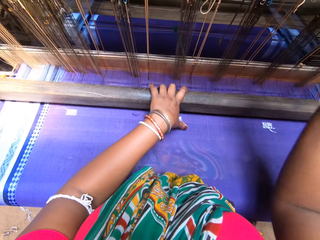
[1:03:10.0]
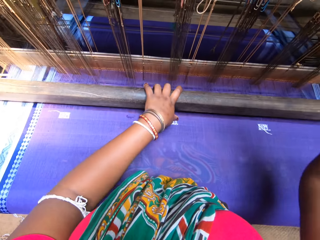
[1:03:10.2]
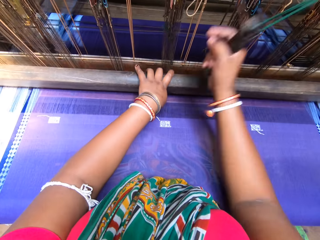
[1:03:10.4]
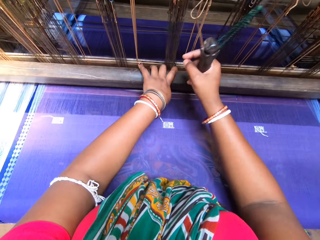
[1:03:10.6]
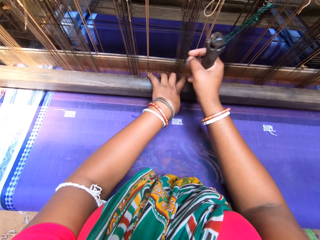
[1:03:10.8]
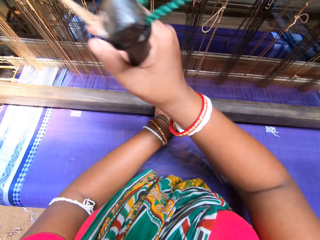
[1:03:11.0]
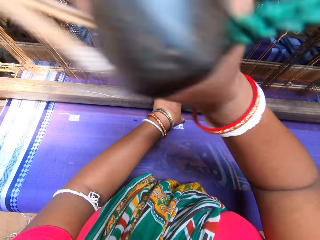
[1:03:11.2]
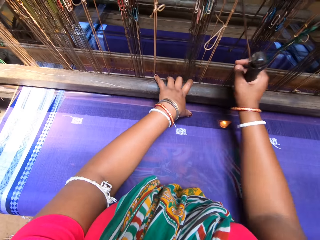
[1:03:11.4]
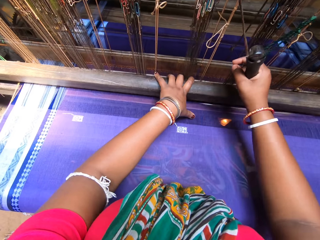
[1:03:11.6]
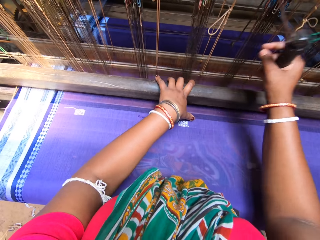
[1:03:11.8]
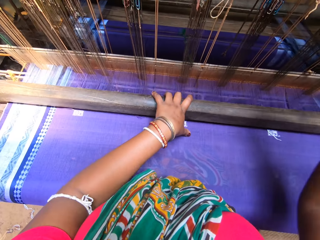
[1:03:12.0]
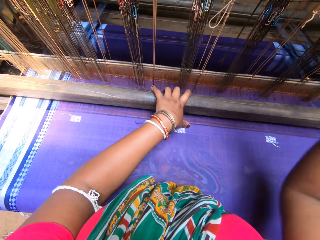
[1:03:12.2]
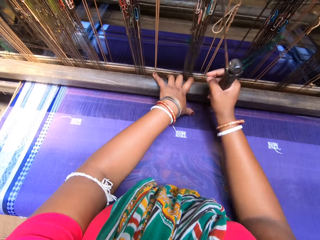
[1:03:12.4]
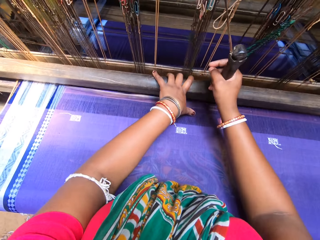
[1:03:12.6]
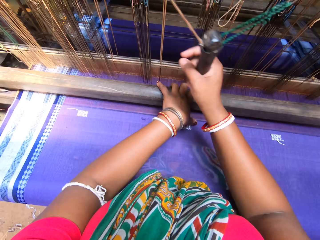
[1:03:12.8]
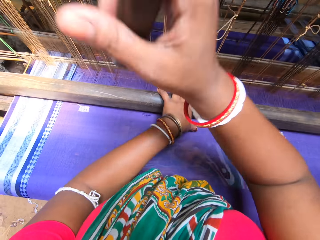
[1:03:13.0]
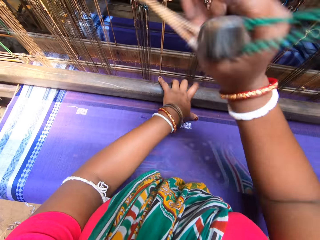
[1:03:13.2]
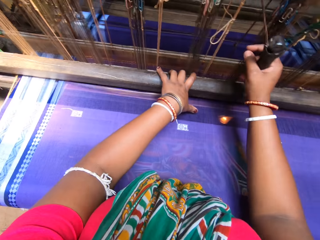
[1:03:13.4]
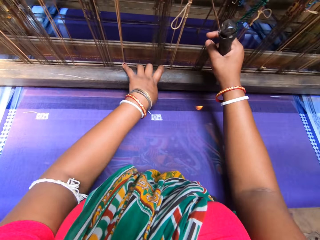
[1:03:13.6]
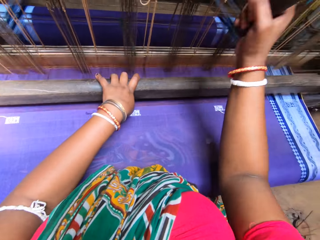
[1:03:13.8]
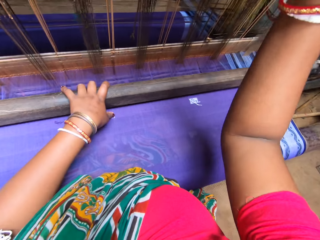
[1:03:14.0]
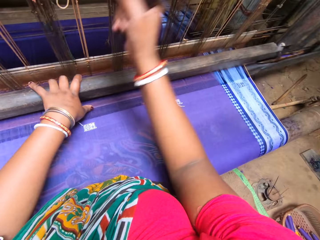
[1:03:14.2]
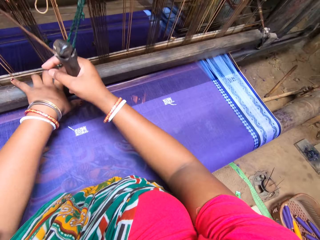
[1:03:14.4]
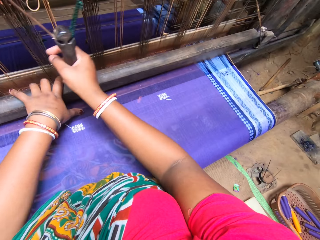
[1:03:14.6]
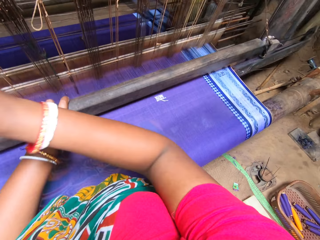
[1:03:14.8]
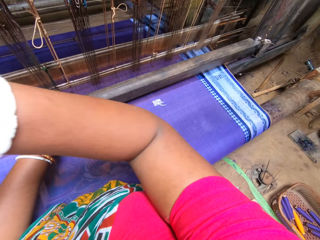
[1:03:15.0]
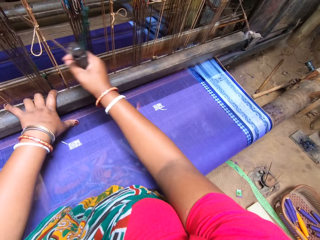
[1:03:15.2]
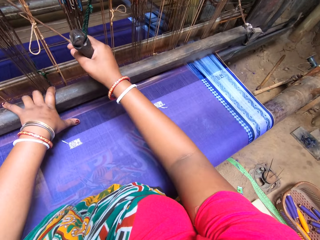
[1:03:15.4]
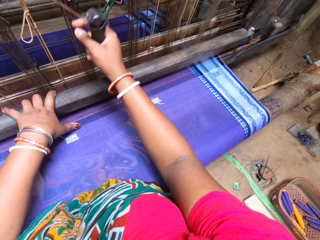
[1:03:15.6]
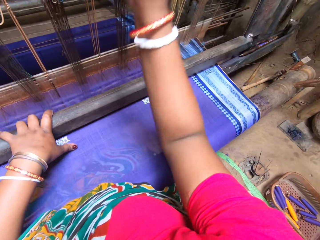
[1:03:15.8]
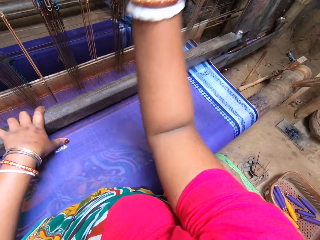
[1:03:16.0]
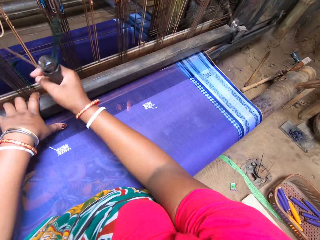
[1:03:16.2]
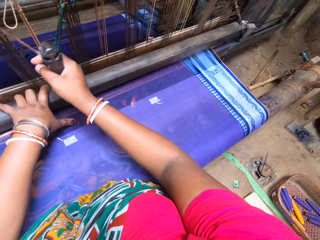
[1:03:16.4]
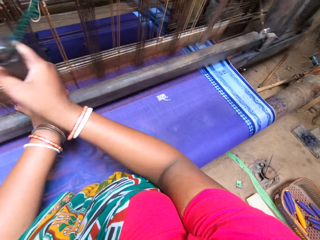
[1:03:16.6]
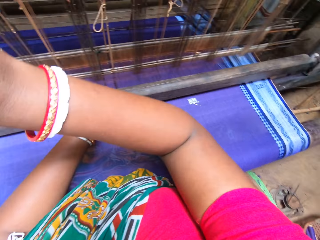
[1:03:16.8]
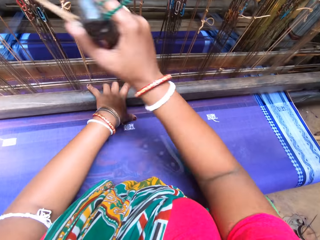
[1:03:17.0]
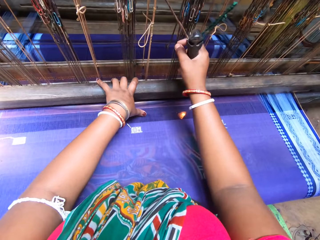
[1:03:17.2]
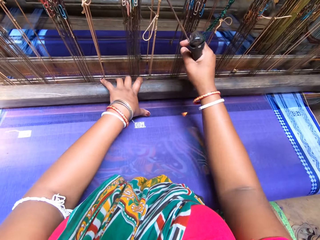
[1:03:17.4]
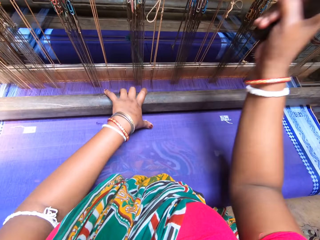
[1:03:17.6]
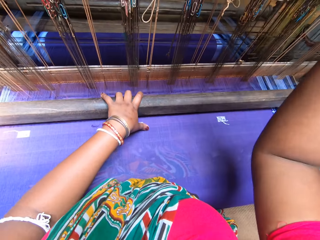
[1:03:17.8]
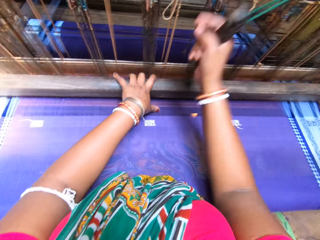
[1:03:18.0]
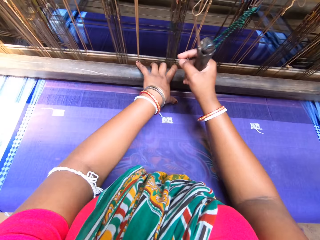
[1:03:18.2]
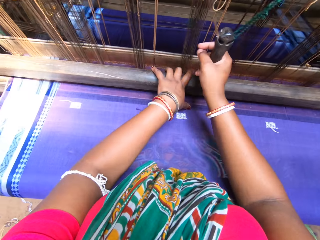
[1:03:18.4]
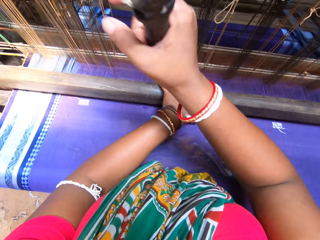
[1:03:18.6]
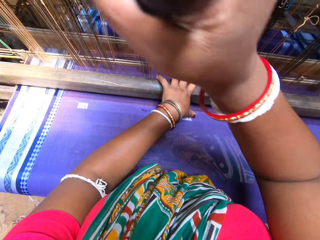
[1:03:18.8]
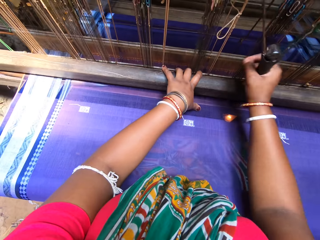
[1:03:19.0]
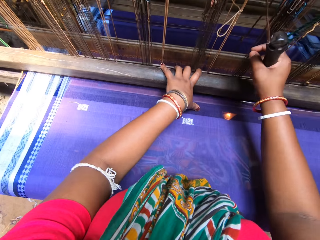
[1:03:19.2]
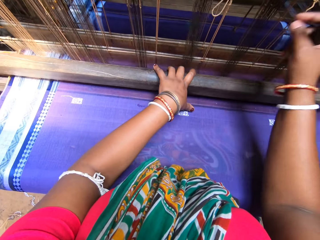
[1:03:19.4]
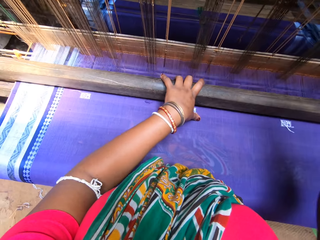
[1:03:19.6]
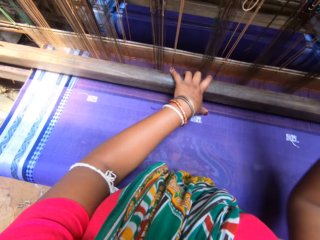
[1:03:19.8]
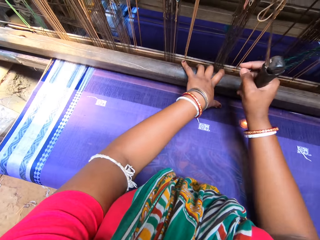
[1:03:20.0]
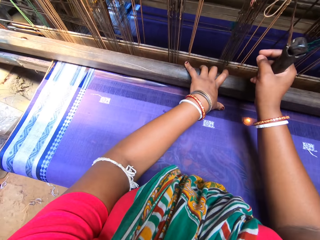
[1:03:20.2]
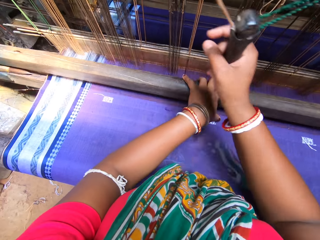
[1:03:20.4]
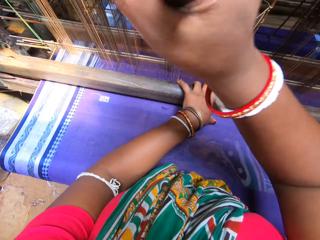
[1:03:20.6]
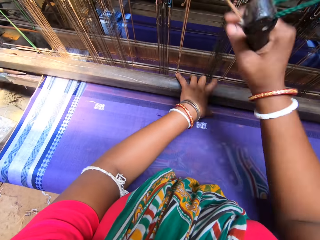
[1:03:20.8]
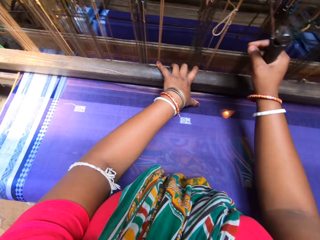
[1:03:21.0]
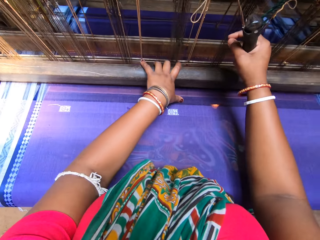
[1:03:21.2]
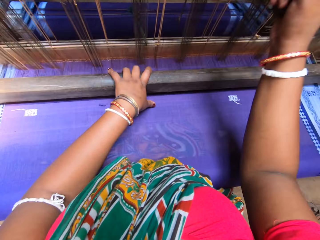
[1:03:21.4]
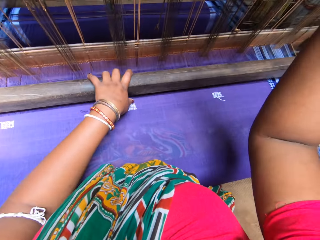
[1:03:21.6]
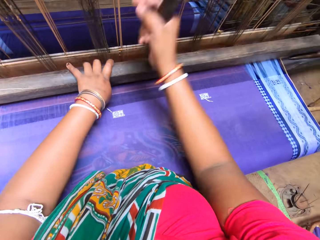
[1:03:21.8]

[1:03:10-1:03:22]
The camera wearer looks at the weaving loom. They hold the beater with the right hand. They move the weaving loom with the left hand.

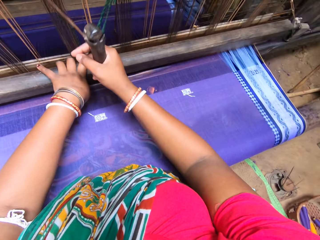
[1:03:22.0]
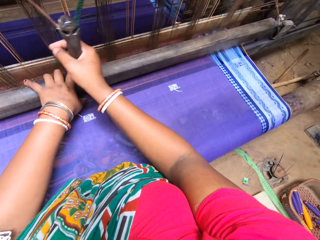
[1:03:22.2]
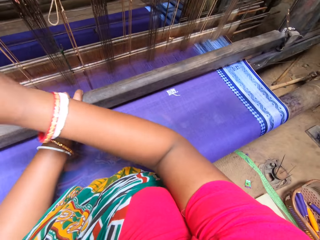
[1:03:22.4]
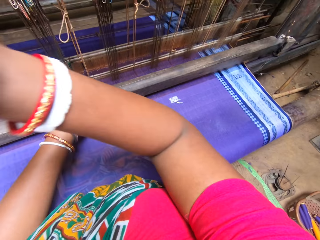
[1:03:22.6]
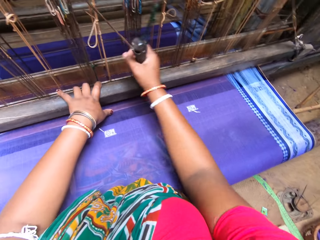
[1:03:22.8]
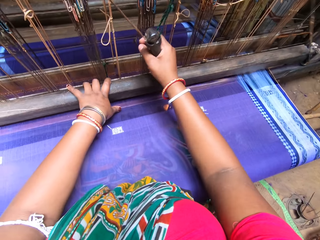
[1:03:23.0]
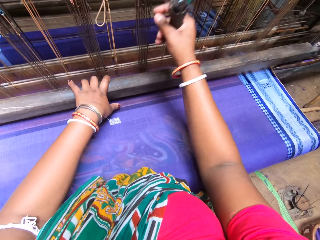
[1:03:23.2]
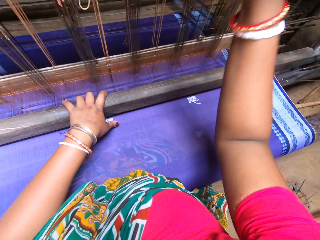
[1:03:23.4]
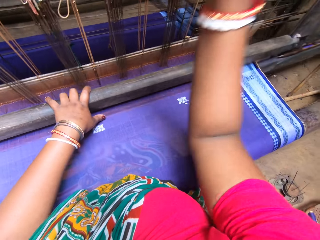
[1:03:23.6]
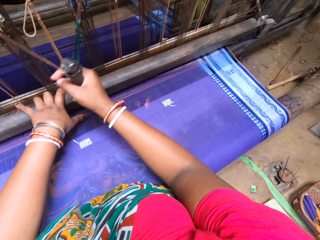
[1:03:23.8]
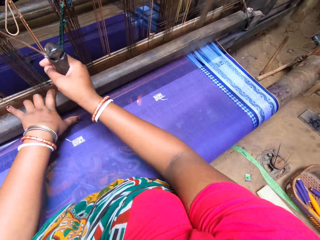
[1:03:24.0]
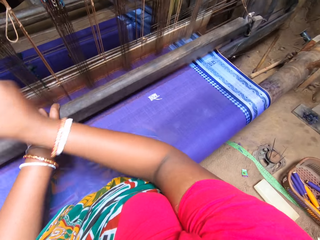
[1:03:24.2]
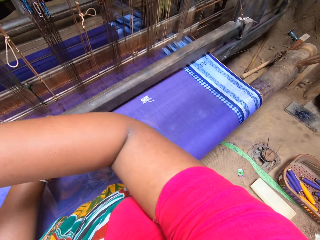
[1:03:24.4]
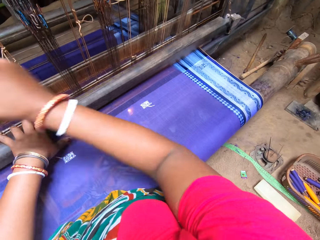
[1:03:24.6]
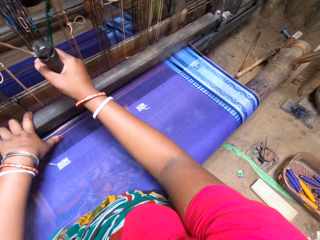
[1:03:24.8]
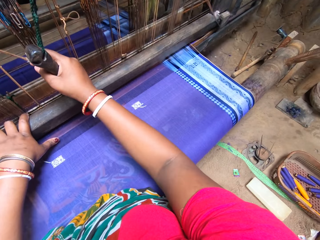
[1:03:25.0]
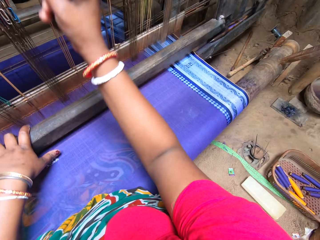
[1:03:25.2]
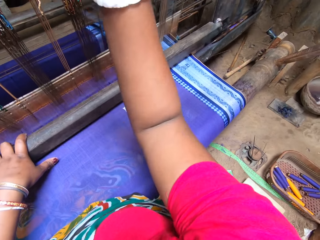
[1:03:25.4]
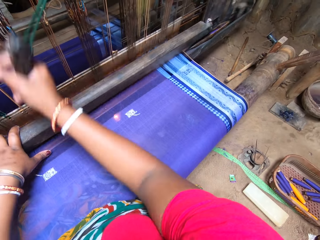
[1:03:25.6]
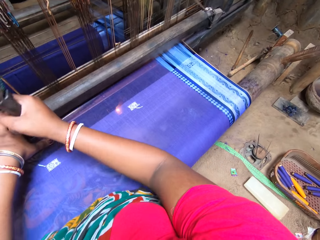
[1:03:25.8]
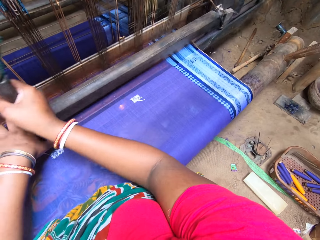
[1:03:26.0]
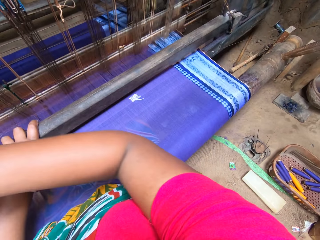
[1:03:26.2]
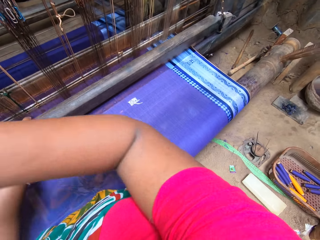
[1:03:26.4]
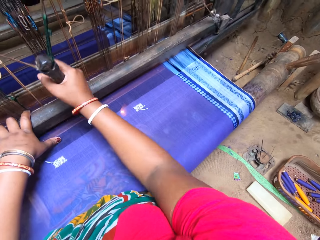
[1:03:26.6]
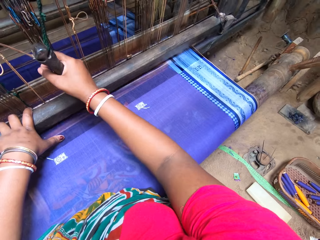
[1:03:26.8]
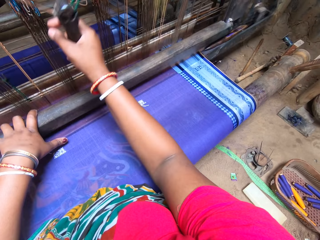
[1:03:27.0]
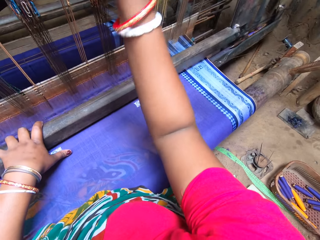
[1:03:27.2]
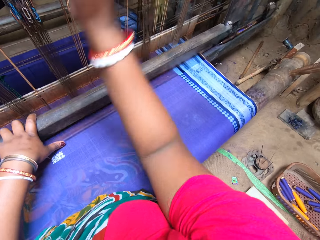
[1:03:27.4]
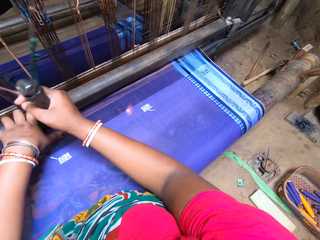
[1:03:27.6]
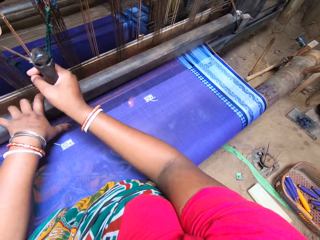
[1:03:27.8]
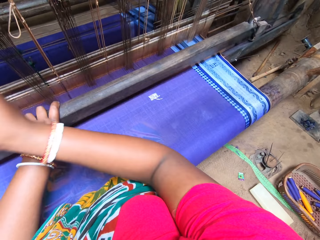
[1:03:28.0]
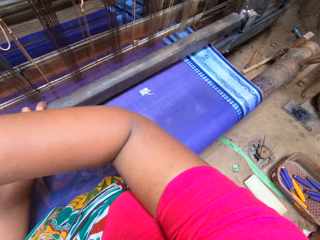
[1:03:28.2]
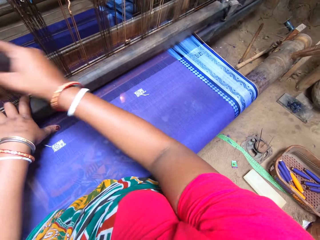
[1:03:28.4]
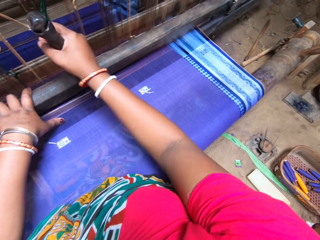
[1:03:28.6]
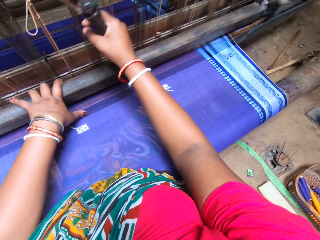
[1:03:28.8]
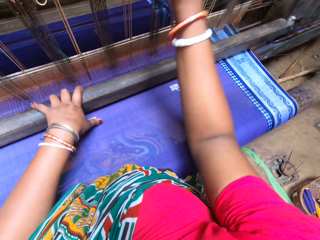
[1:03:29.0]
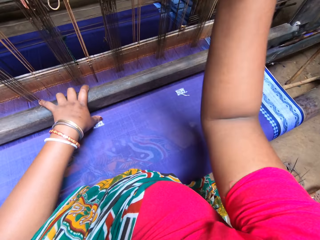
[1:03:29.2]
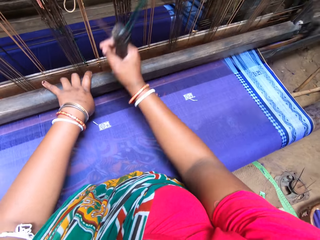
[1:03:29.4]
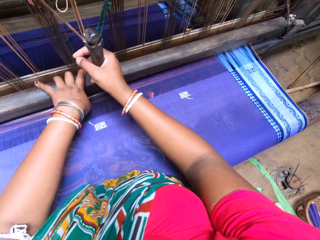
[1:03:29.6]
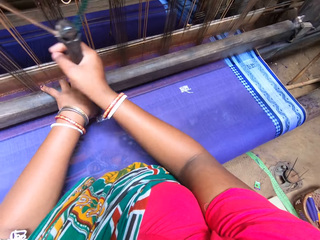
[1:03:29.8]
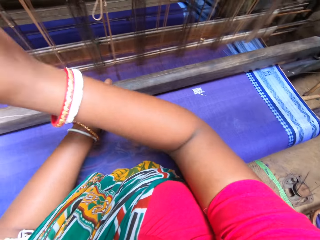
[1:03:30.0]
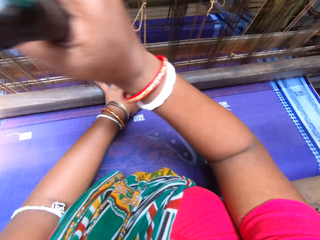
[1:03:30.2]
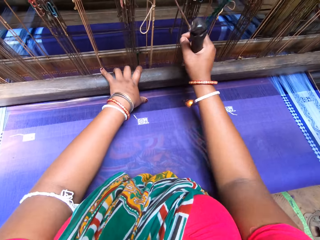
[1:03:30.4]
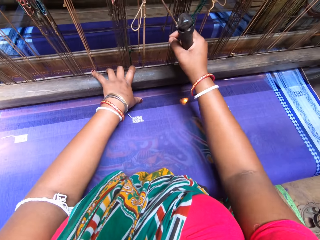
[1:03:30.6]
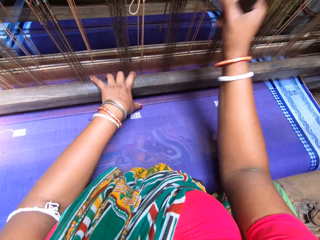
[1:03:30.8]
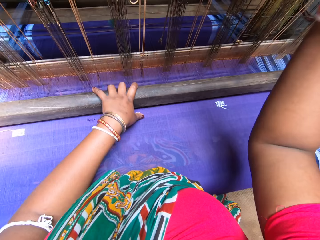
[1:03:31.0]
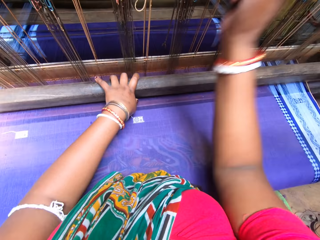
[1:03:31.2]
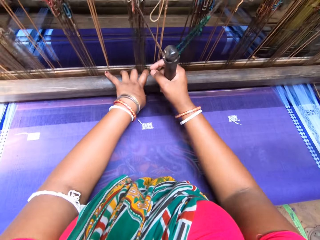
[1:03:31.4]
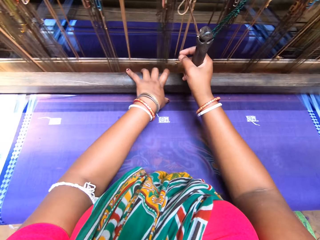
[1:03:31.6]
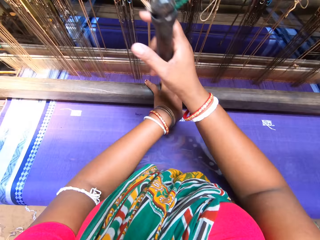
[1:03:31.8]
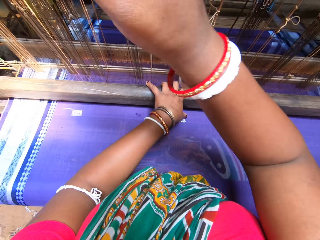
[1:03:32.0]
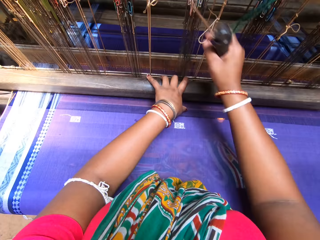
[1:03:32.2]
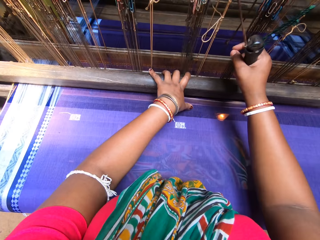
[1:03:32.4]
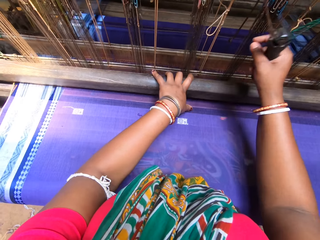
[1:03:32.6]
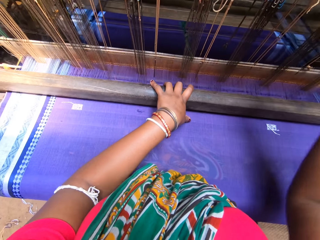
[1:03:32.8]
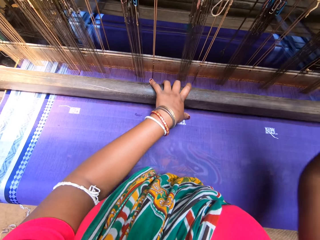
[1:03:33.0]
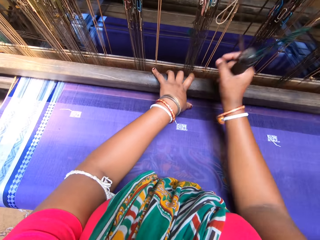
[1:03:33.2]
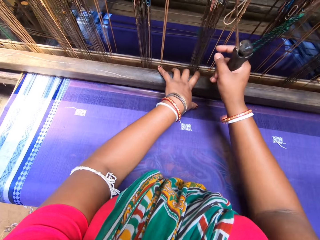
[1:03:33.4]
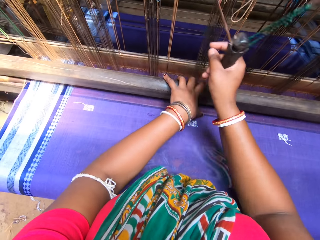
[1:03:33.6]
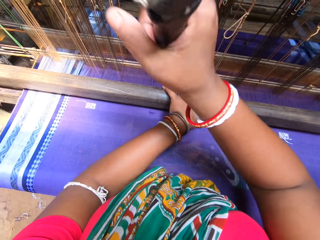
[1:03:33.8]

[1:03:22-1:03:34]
The camera wearer looks at the weaving thread in the basket on the ground. They hold the beater with the right hand. They move the weaving loom with the left hand. They look at the garment.
